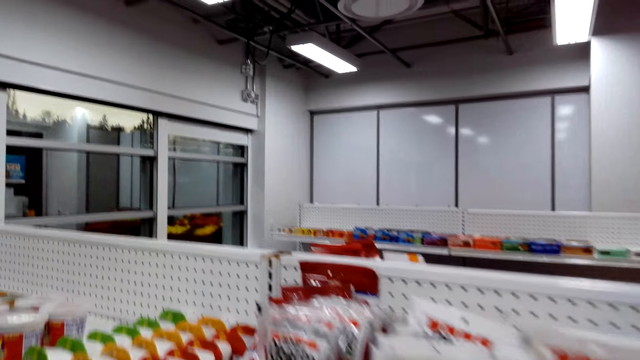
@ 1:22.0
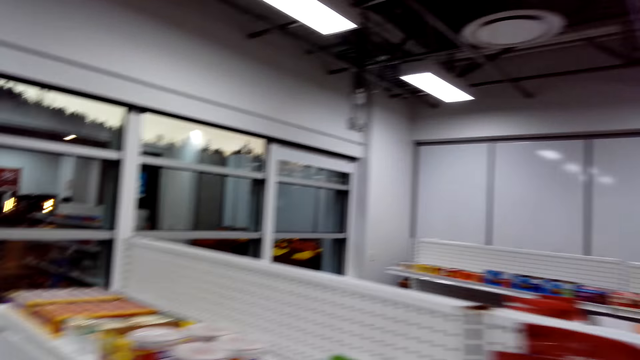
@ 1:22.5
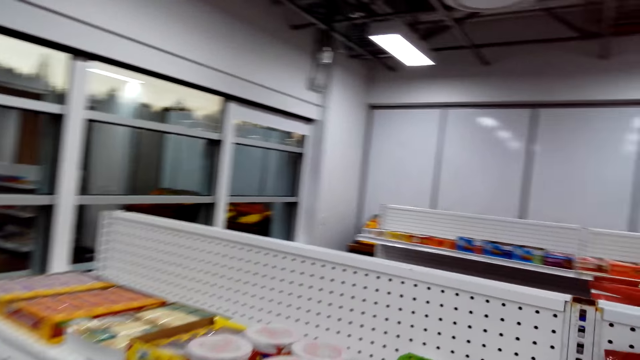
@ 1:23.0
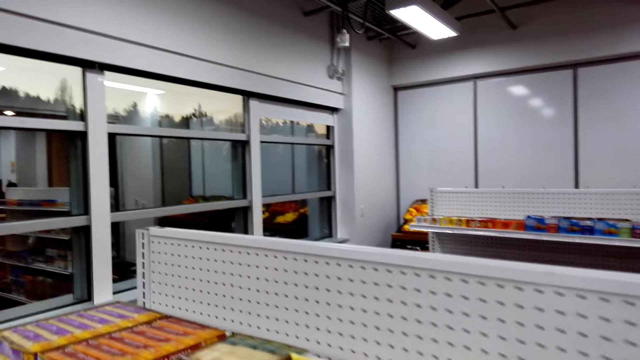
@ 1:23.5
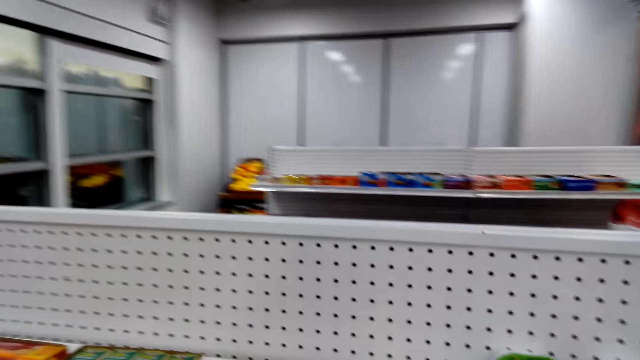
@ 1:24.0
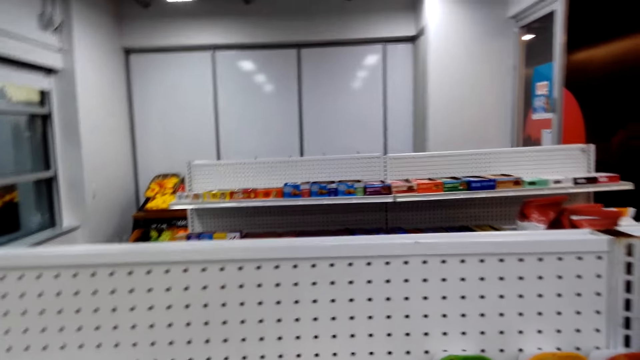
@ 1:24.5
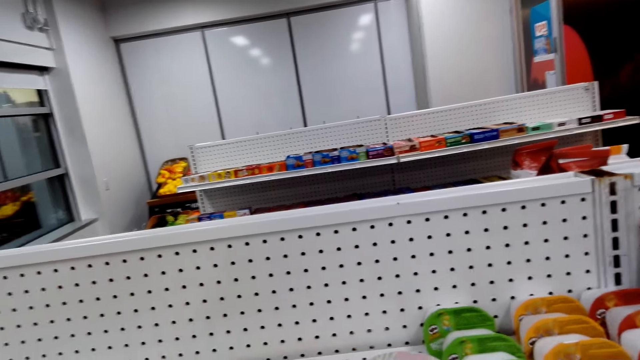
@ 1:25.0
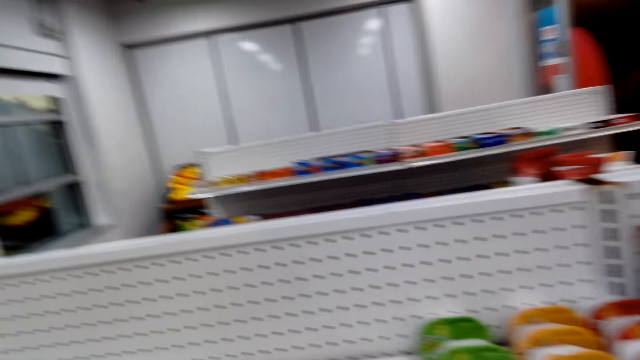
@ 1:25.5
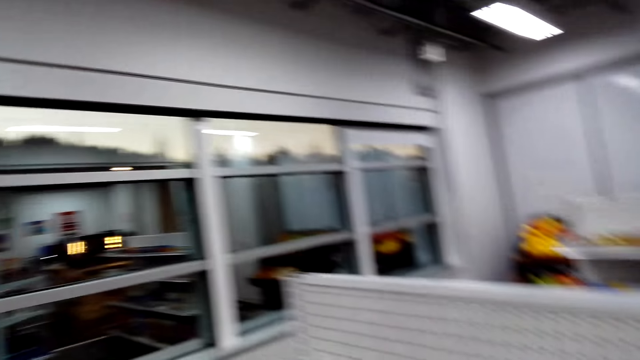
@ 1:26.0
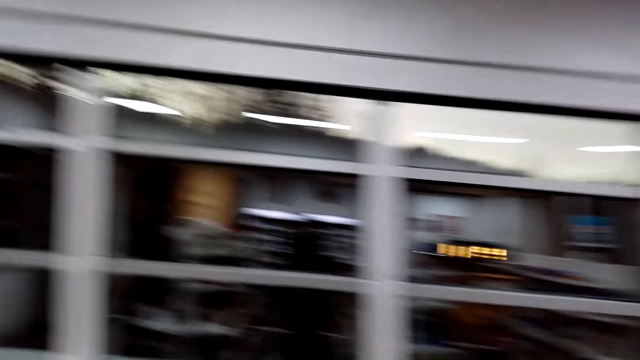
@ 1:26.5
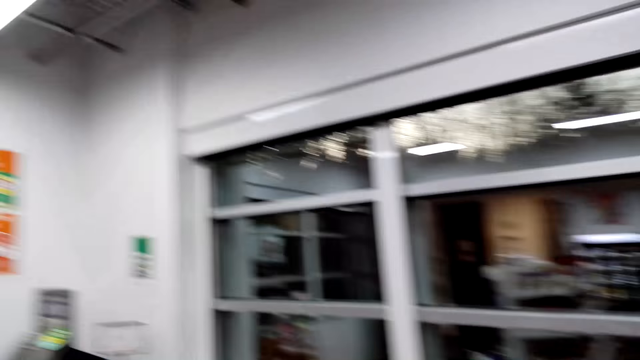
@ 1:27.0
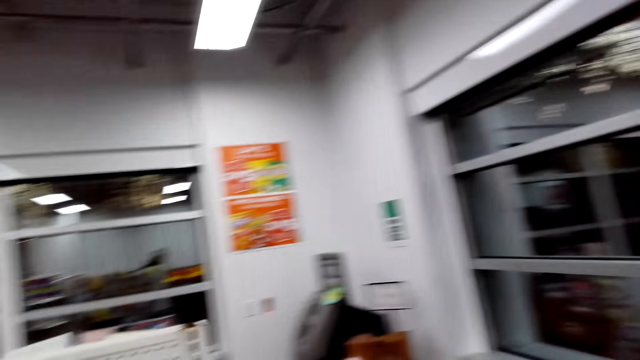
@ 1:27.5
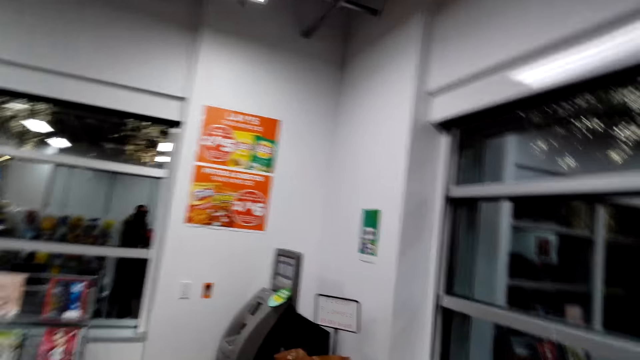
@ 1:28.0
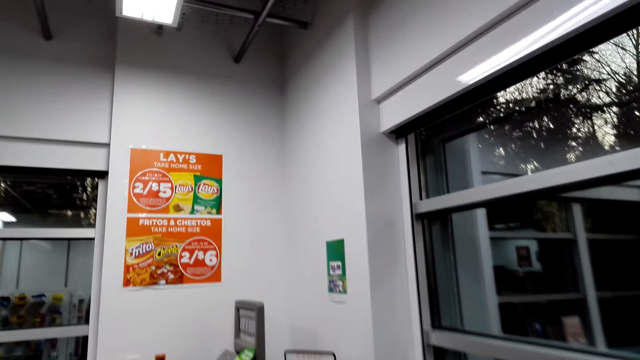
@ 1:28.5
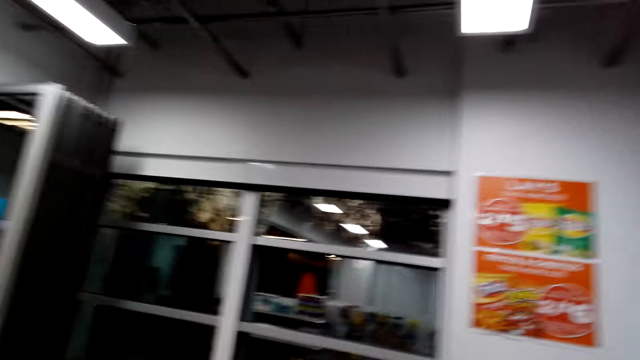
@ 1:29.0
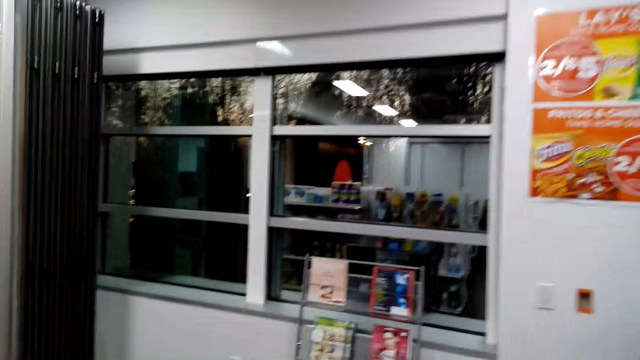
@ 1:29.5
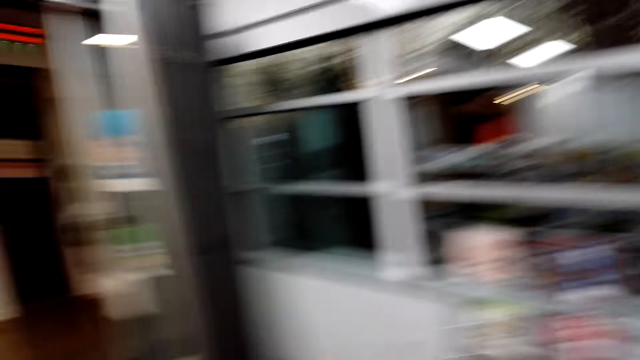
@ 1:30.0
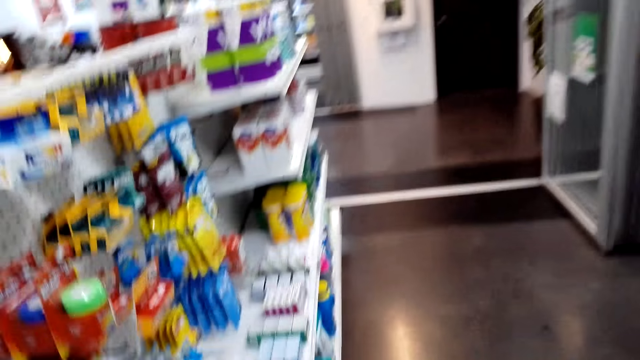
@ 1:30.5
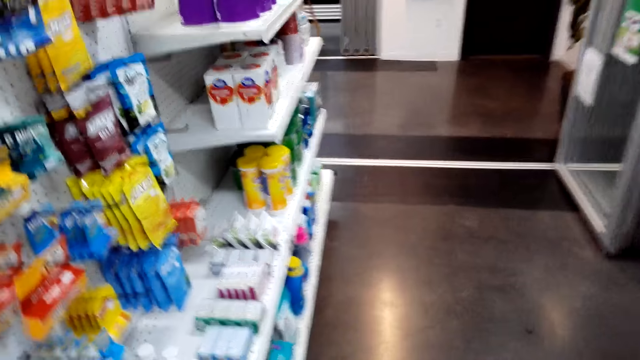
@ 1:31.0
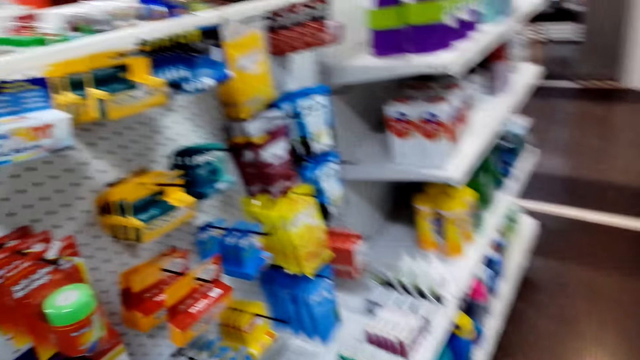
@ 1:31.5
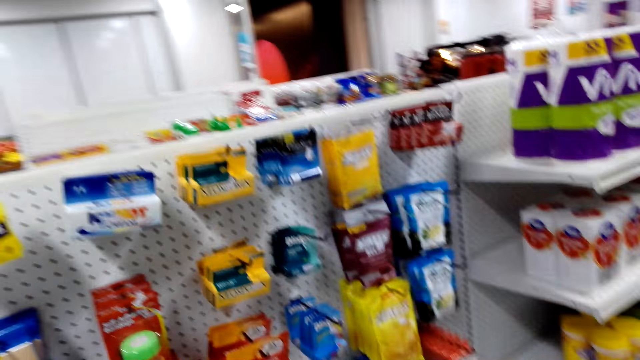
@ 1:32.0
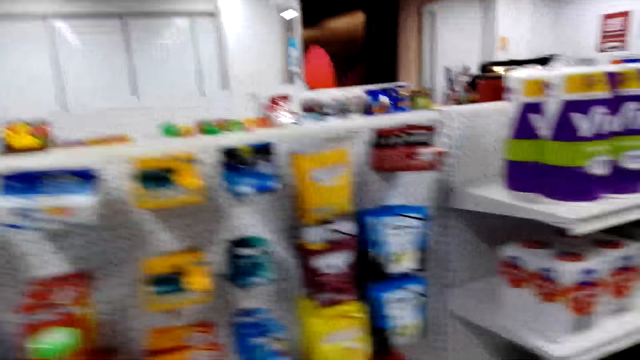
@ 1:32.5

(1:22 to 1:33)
The camera wearer looks around. They talk. They walk around.

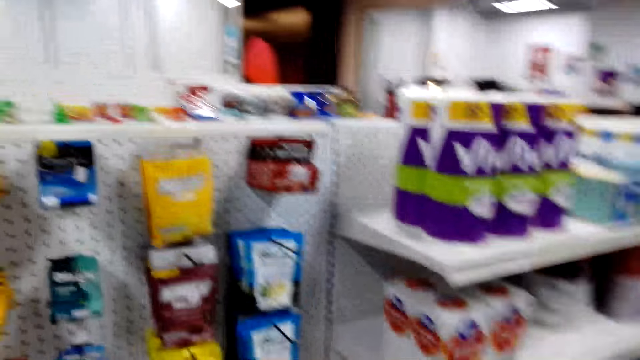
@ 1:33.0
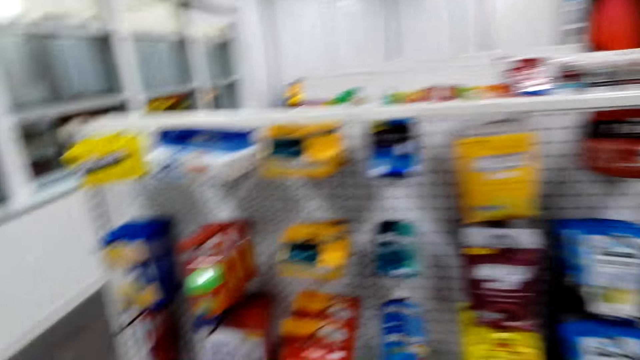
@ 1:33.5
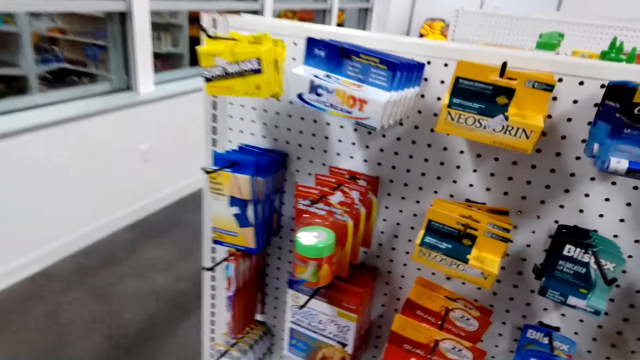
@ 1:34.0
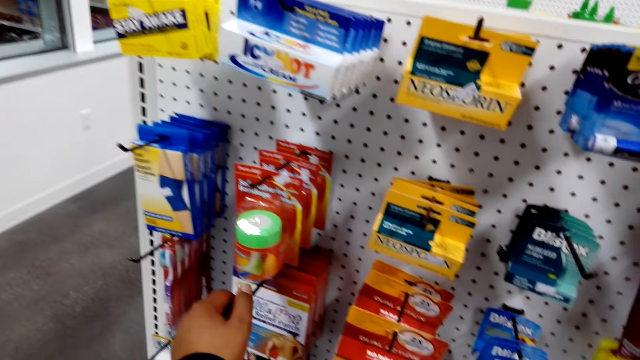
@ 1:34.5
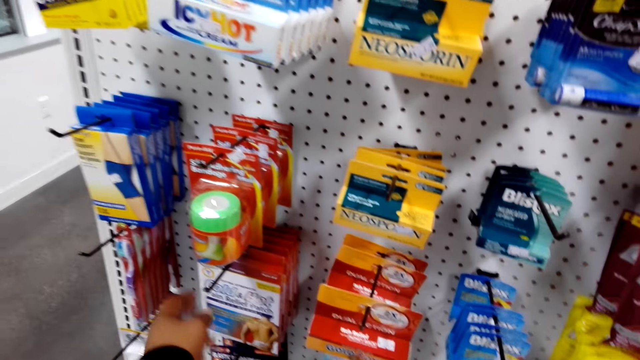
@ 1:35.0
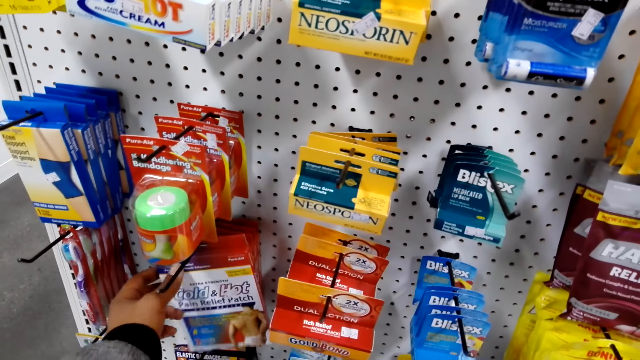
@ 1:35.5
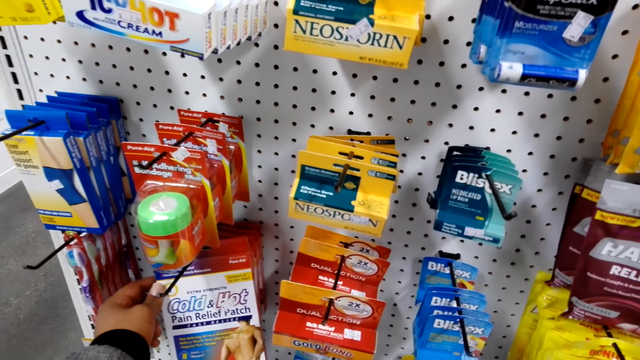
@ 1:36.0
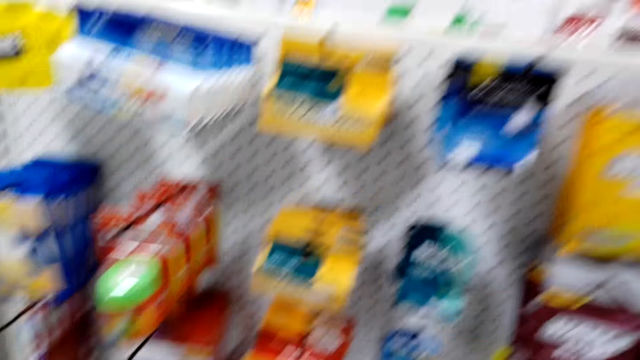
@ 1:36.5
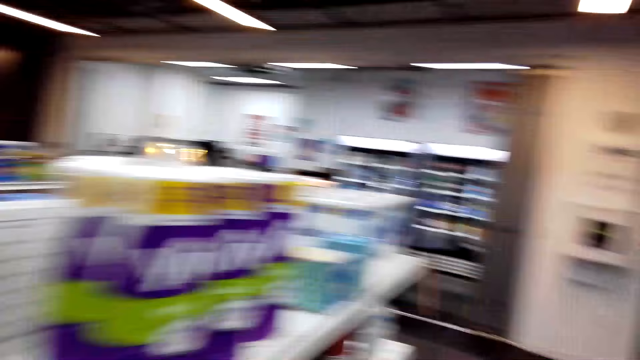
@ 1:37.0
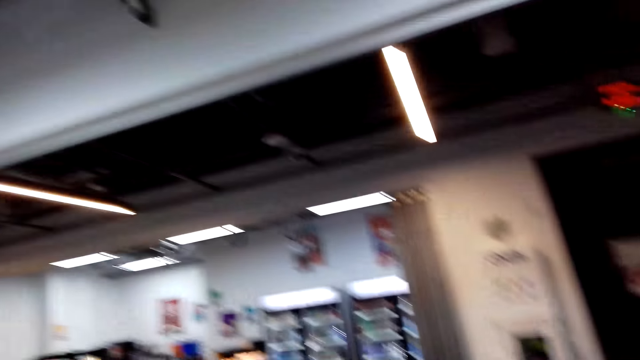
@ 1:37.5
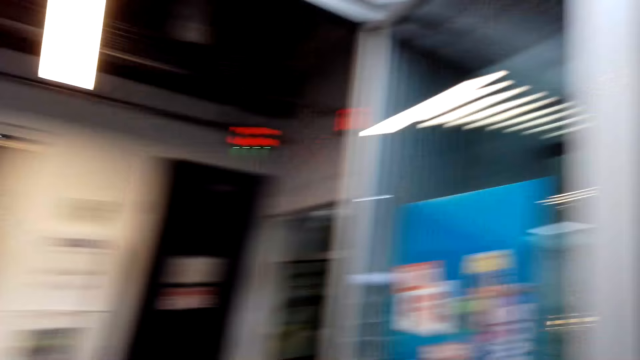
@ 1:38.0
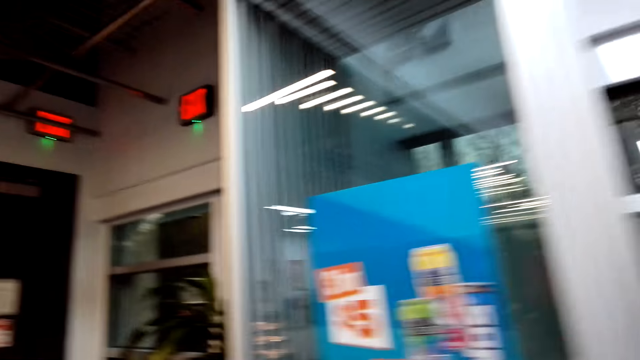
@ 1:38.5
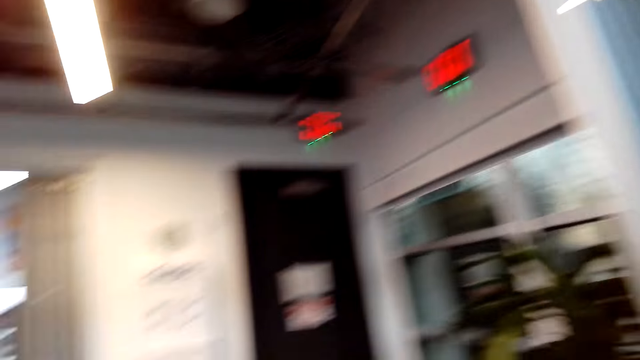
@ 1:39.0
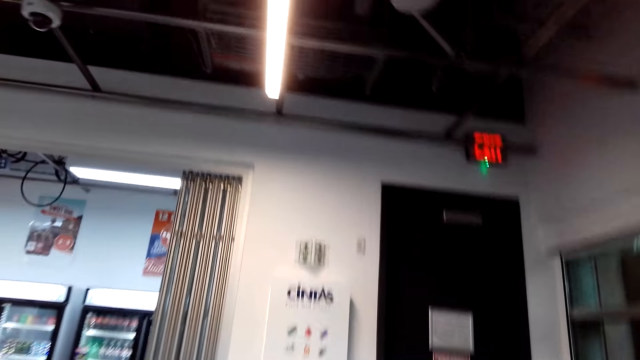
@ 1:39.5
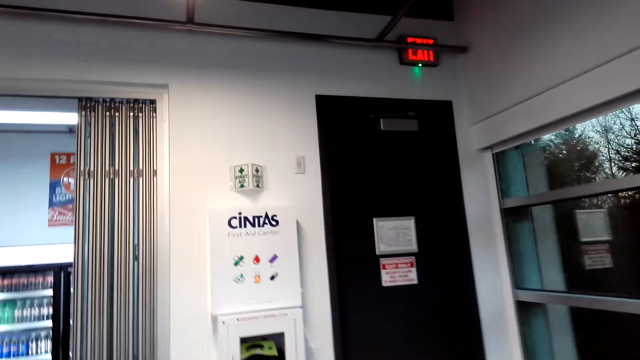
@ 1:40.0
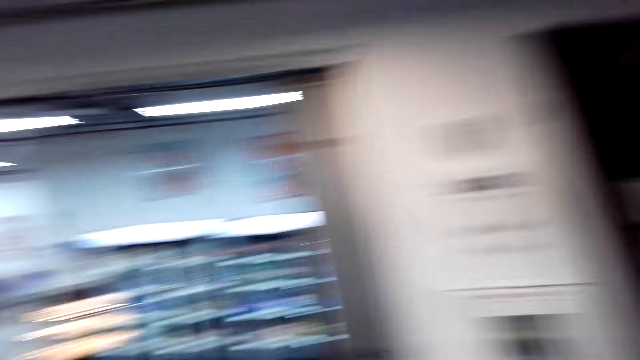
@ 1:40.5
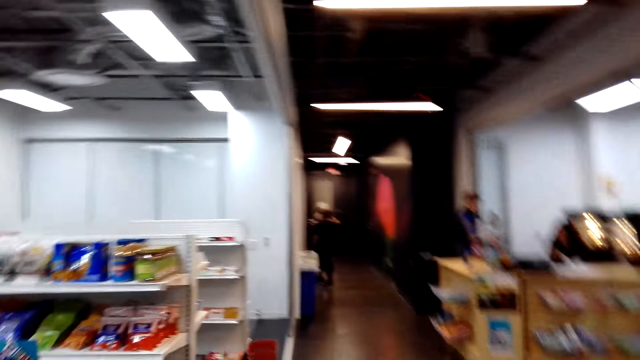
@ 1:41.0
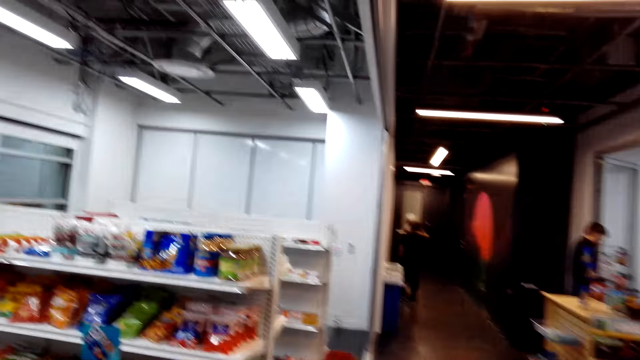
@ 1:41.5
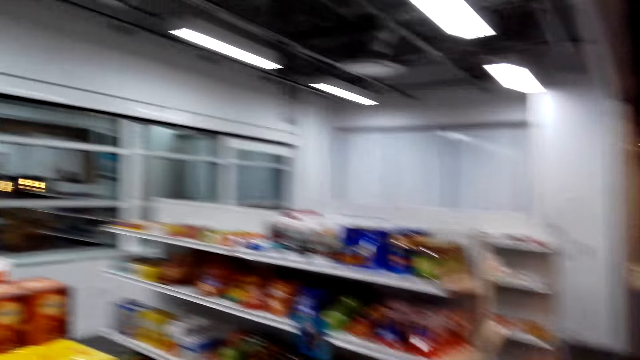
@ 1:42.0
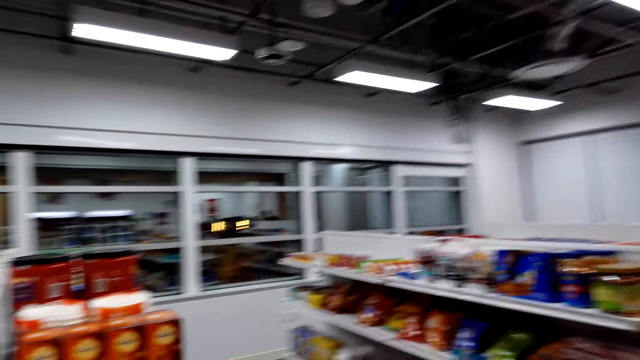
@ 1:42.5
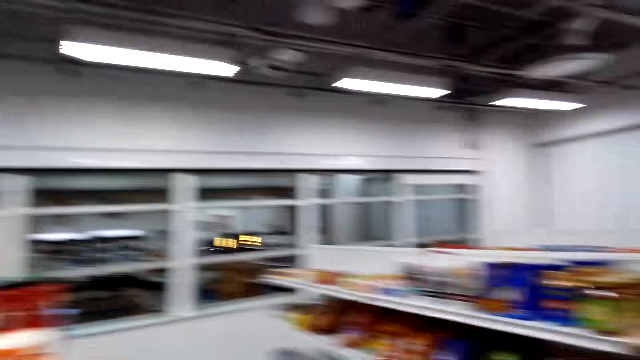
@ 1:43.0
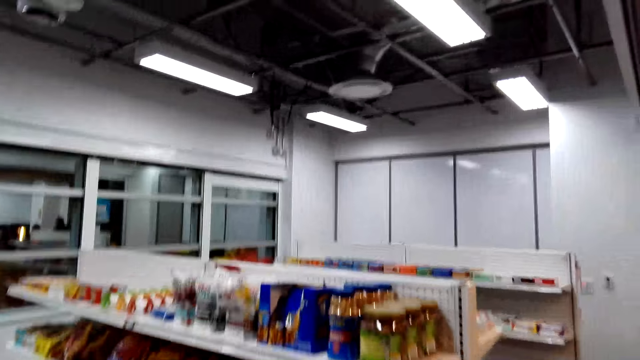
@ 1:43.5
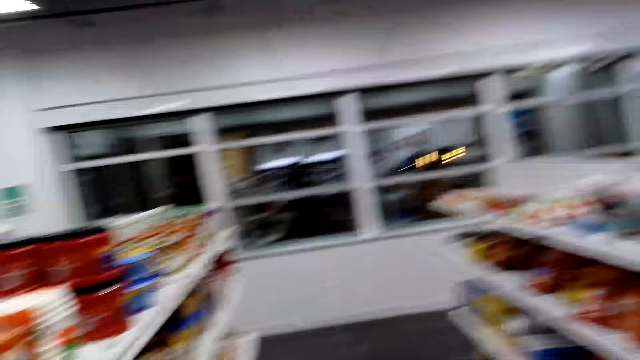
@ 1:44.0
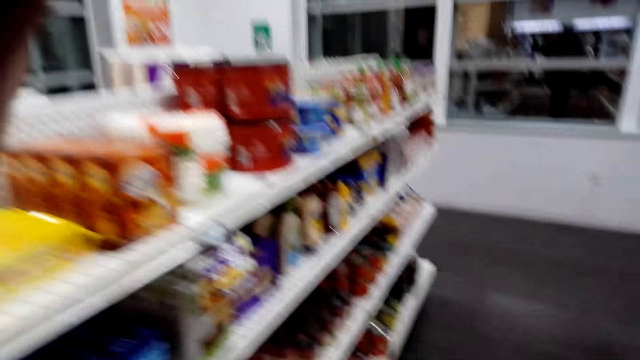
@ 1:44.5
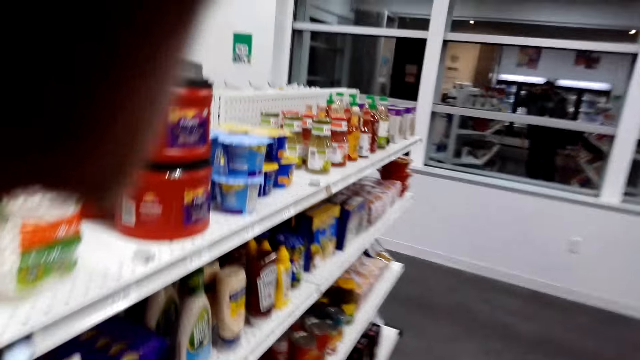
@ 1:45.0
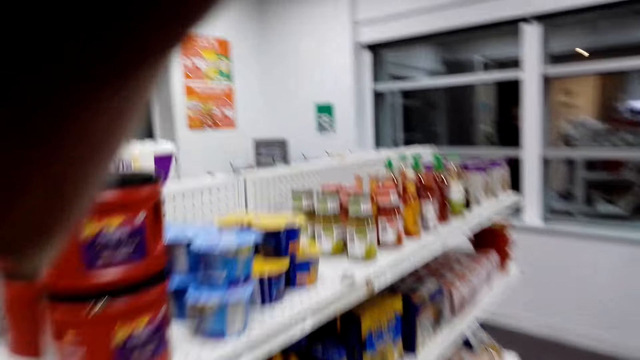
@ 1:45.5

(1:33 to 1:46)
The camera wearer checks the pain relief patch. They touch a pain relief packet. They walk around. They talk. They adjust the camera.
